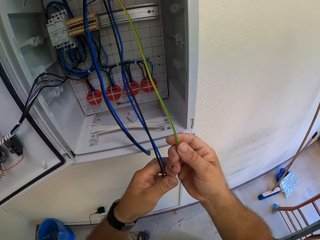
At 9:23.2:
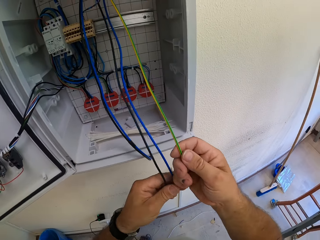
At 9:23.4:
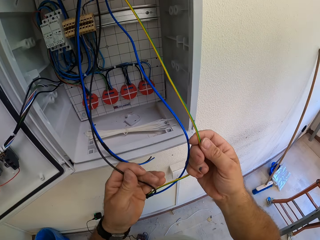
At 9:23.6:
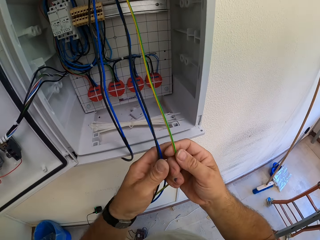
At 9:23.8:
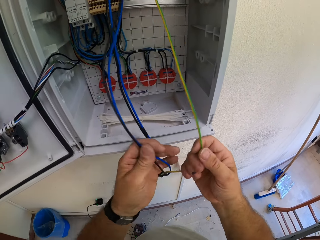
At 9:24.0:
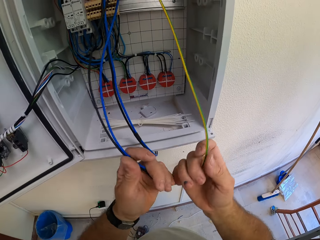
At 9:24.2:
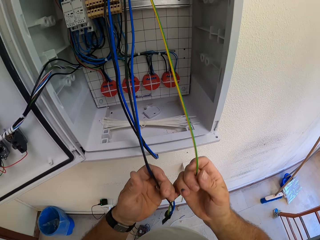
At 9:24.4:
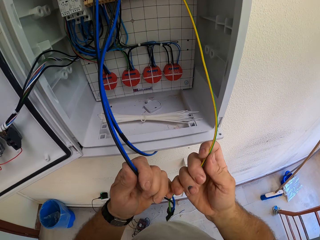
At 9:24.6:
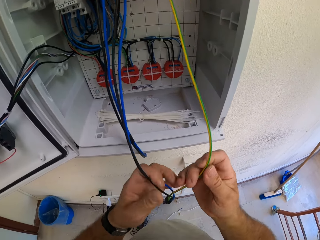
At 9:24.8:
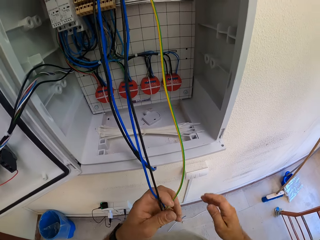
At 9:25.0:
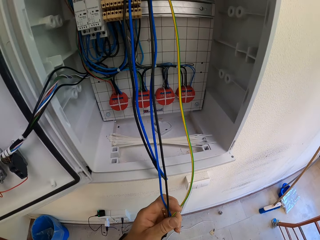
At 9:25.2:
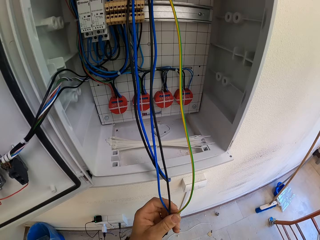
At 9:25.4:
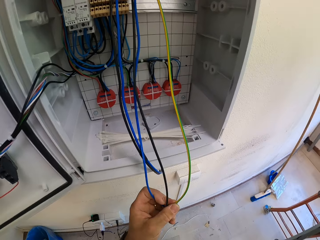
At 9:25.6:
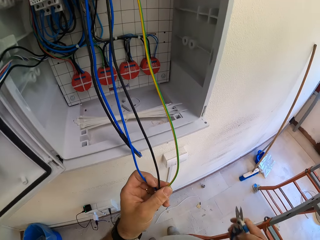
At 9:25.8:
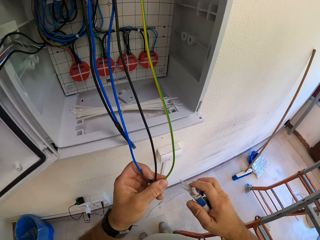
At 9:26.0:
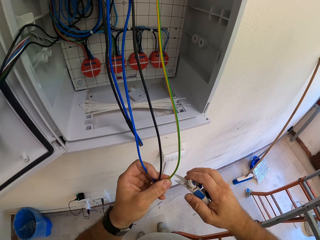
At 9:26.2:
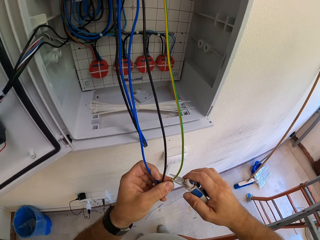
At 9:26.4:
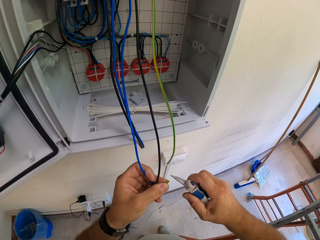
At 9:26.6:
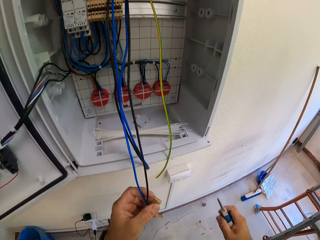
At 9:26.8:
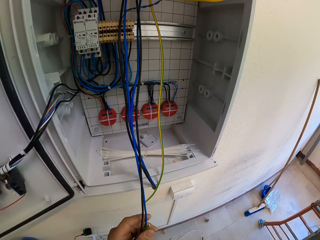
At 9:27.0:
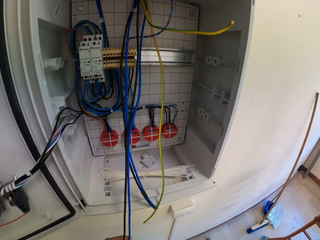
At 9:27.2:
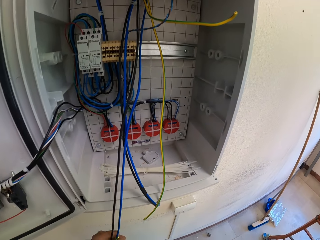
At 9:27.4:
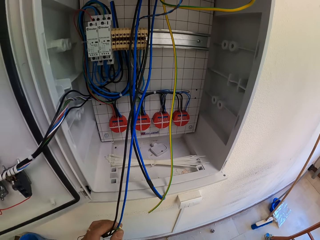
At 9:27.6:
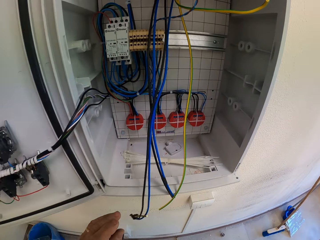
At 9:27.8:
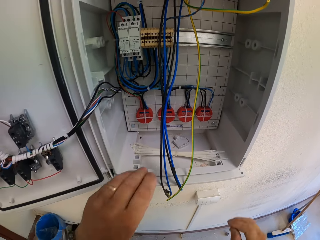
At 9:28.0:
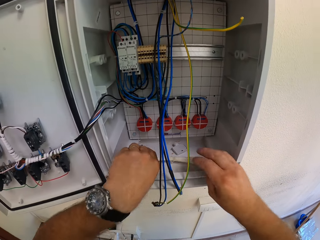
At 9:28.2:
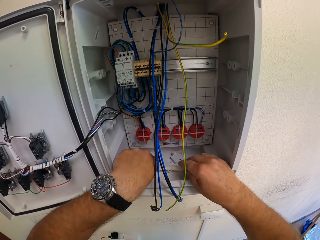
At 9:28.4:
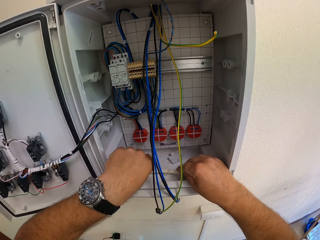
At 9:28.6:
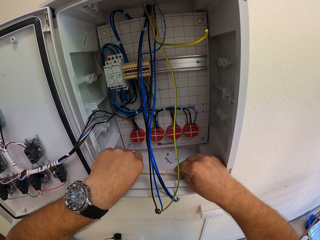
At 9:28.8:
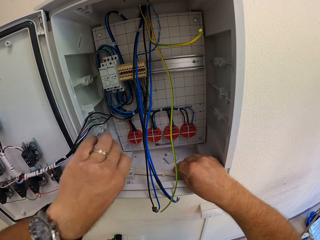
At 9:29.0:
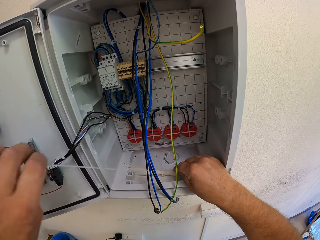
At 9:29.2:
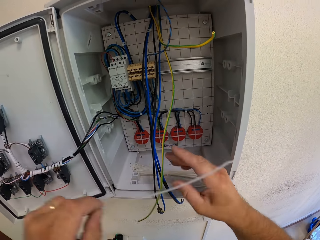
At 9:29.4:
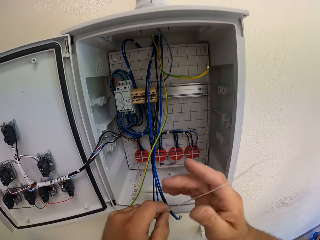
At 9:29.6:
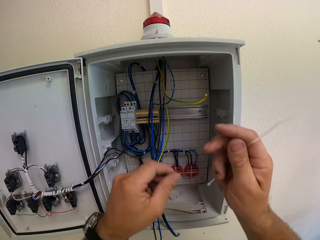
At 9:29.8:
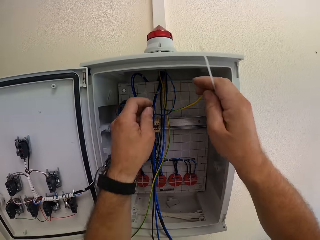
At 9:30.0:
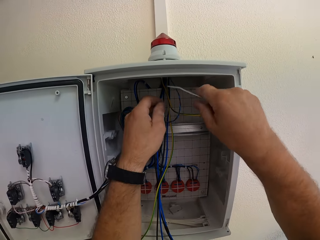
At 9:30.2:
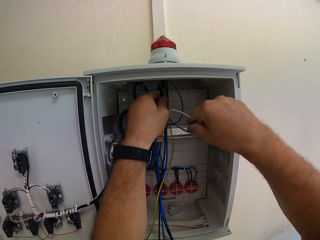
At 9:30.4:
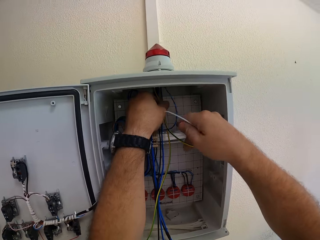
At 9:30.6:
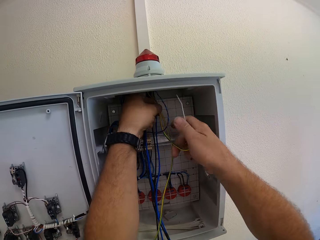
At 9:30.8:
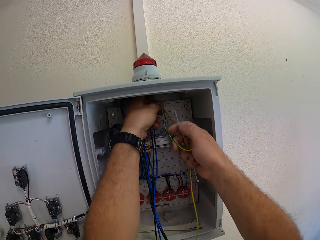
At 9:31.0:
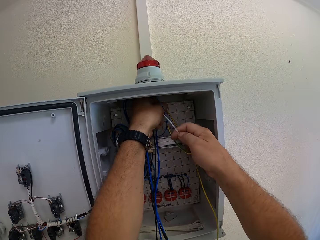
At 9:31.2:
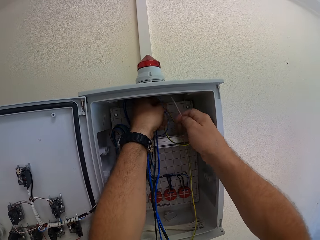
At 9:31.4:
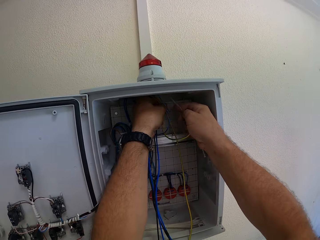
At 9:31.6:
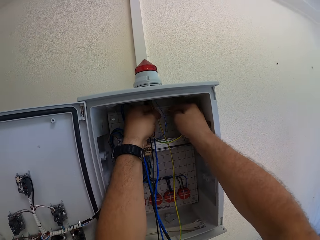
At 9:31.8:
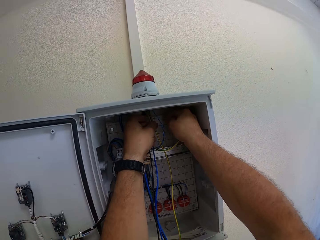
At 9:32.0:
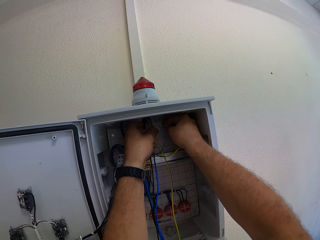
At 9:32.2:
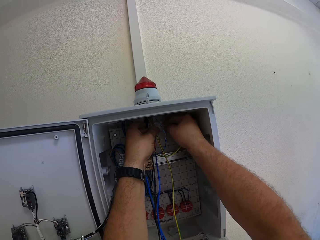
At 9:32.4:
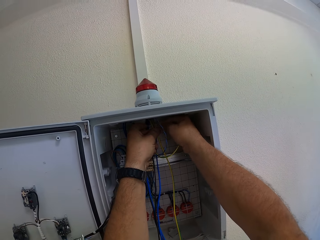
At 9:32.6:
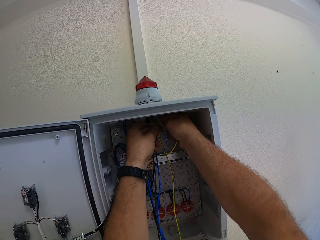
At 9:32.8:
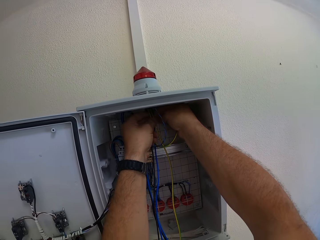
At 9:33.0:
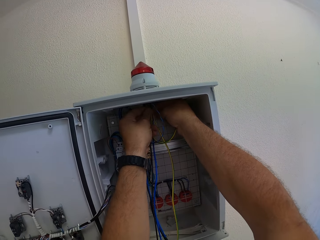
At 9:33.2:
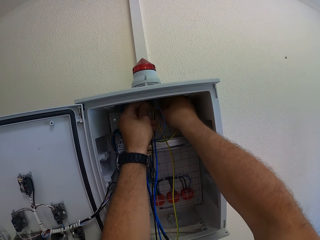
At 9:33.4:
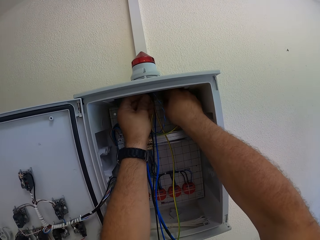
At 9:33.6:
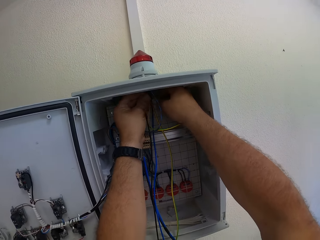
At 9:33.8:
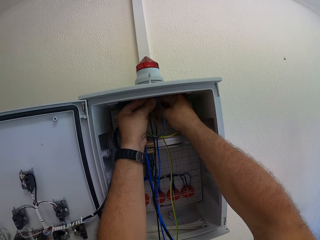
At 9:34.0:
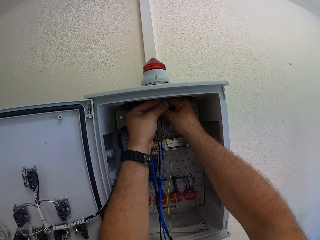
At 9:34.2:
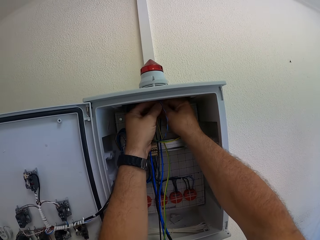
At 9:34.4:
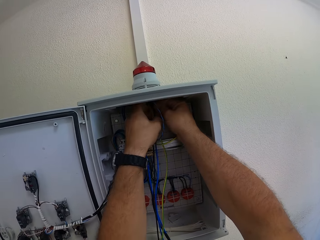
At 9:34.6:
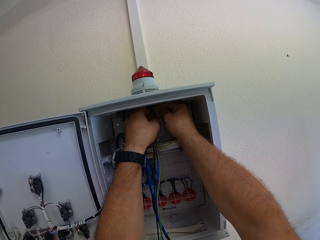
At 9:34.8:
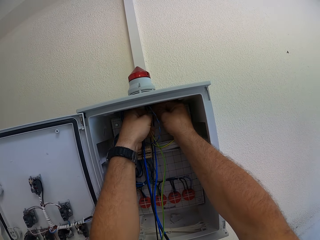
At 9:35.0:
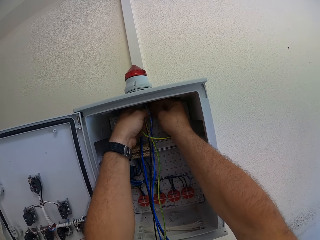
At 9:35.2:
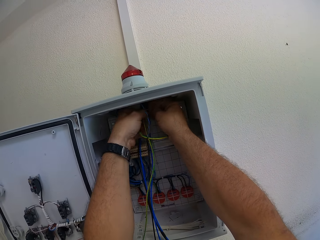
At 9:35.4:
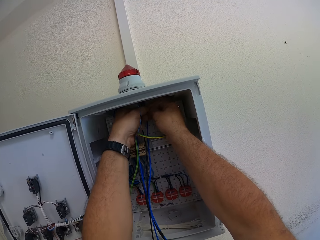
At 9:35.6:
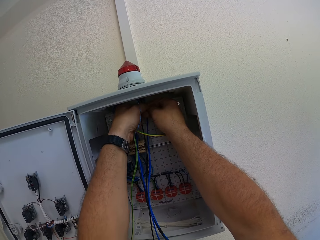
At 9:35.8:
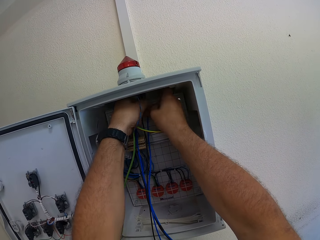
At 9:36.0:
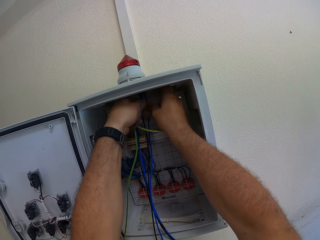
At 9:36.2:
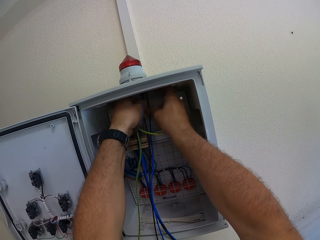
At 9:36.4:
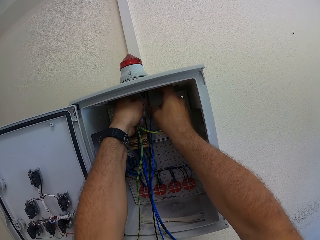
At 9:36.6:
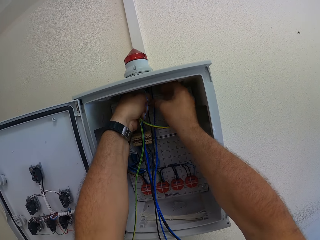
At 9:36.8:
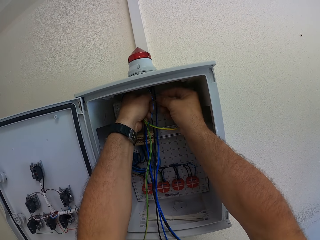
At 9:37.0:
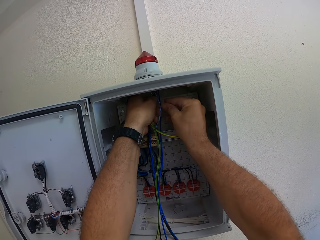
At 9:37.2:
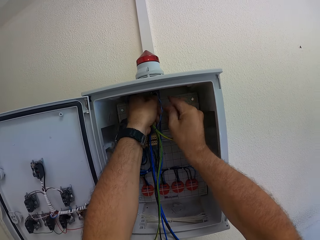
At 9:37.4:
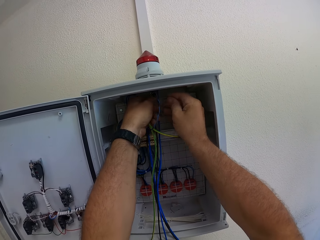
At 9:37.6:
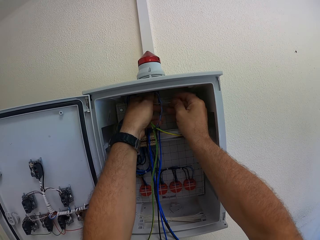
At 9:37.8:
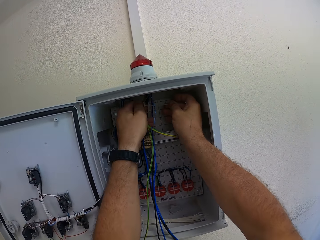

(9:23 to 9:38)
The camera wearer removes his right hand from the cable. He takes Kevlar scissors. He cuts a yellow wire with the Kevlar scissors. He drops the electrical wire. He puts down the Kevlar scissors. He picks up a cable tie in the electrical box. He fixes the cables in the electrical box. He ties the wires with the cable tie.

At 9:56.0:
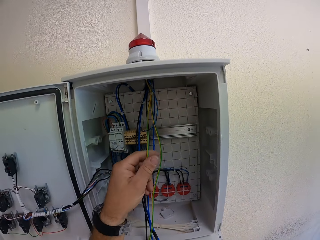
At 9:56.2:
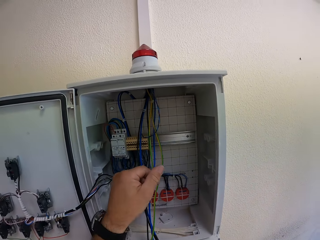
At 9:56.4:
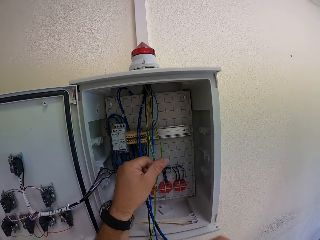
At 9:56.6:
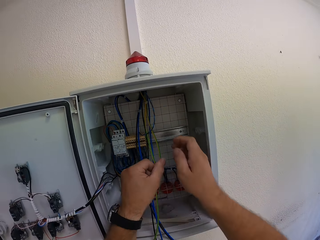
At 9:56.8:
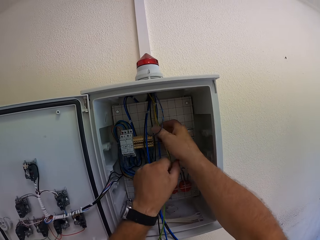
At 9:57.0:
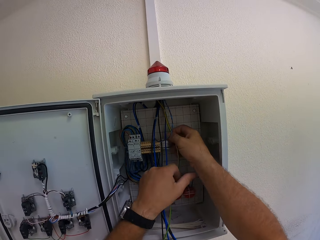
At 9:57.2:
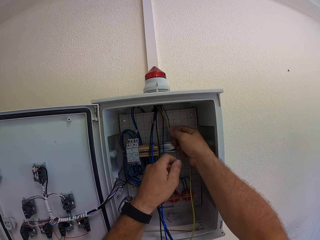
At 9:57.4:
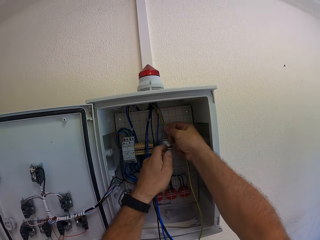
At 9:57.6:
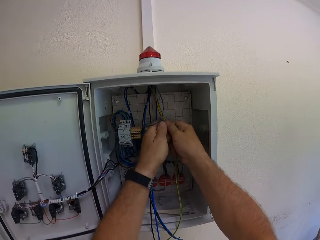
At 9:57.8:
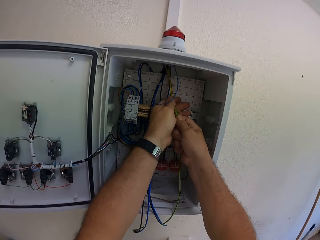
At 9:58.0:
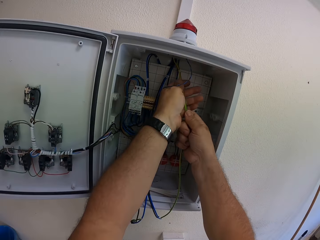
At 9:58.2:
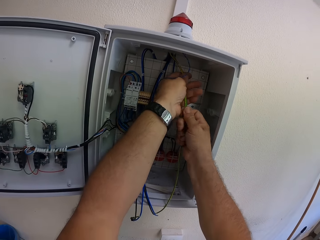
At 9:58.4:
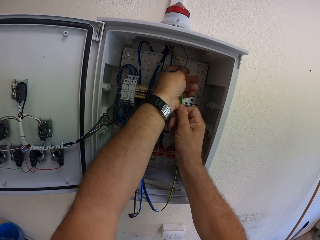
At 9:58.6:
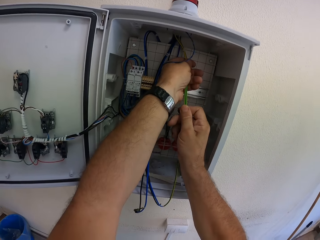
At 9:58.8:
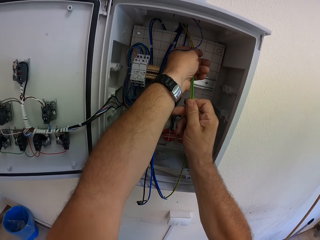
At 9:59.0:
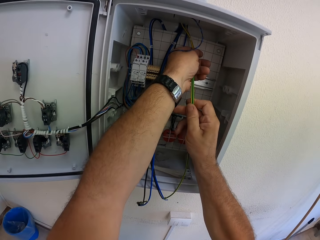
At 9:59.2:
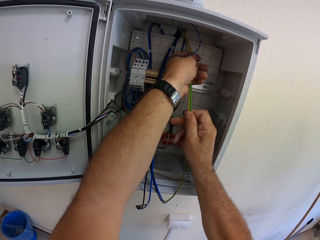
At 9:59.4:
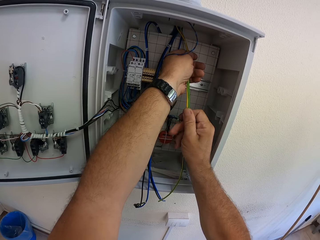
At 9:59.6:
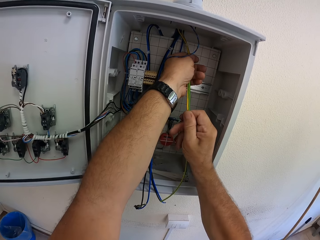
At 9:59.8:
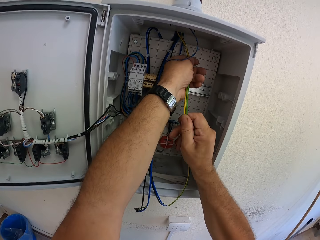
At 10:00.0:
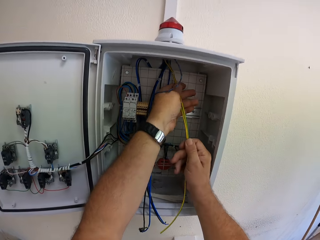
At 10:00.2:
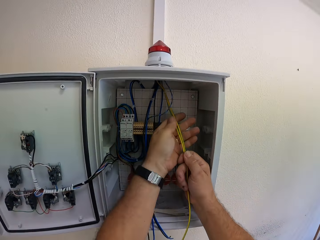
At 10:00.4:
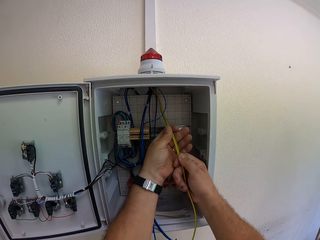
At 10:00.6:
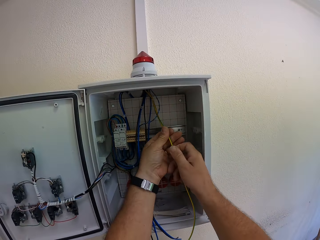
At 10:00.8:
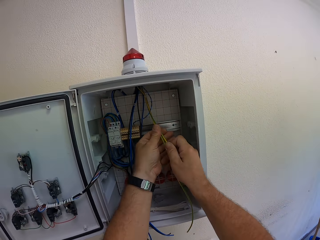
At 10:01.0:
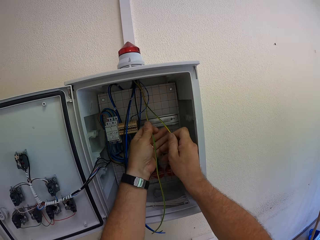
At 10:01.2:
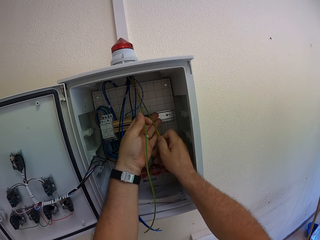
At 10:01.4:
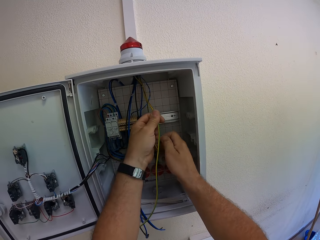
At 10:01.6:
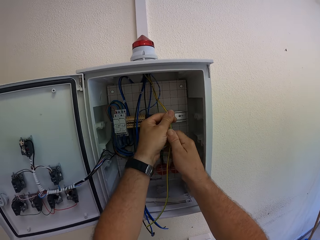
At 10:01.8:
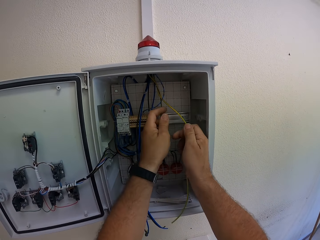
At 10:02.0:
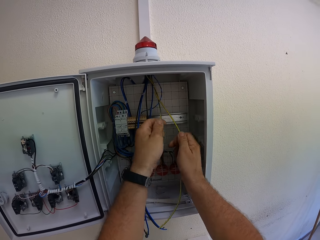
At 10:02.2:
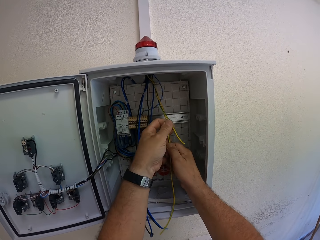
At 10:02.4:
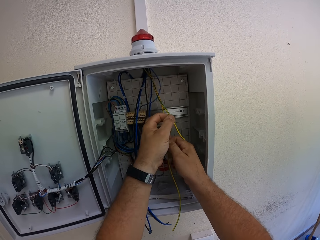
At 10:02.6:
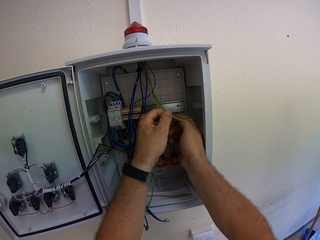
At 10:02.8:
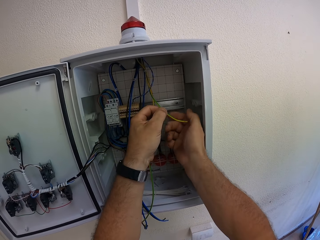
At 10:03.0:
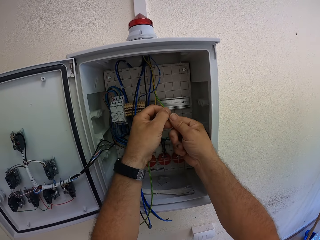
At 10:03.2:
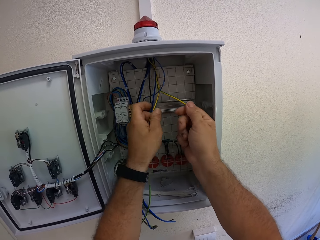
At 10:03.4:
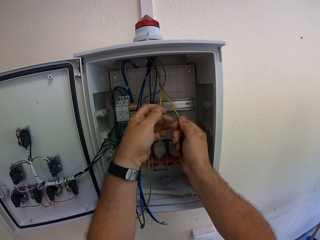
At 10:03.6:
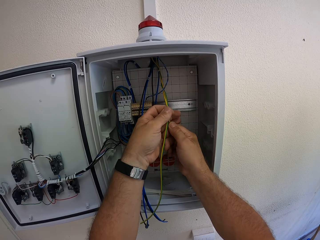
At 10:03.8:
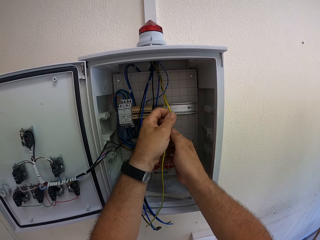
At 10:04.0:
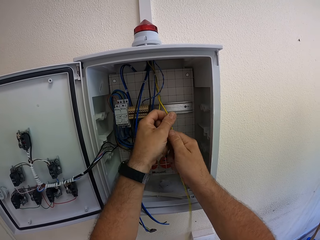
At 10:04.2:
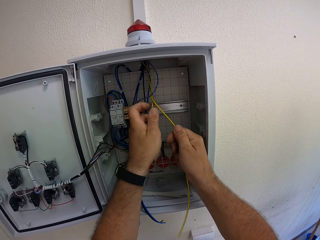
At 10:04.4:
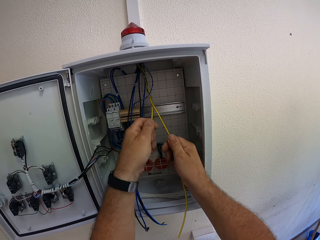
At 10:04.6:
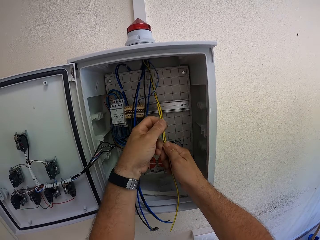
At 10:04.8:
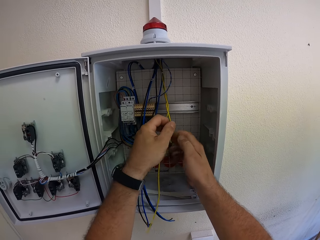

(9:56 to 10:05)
The camera wearer twists the yellow cables together. They fix the cables in the electrical box.
